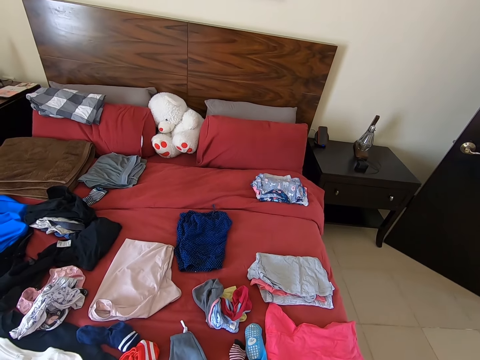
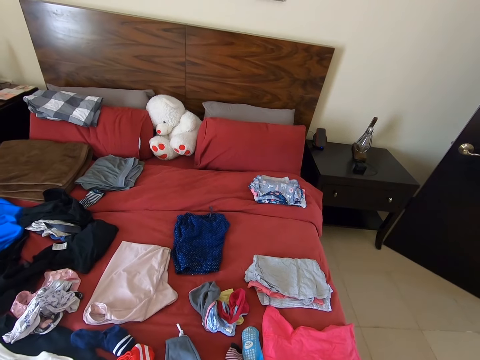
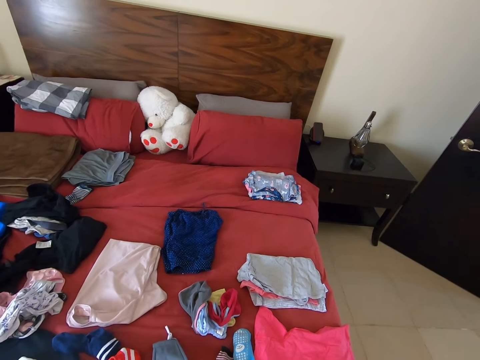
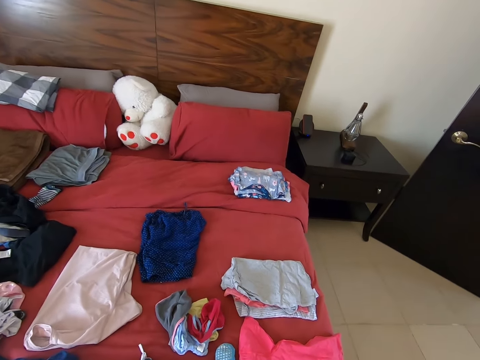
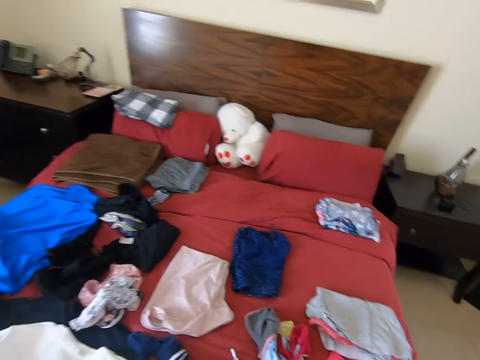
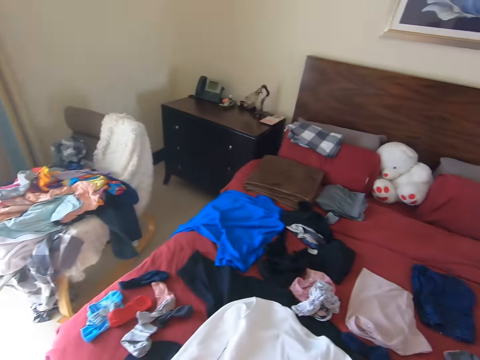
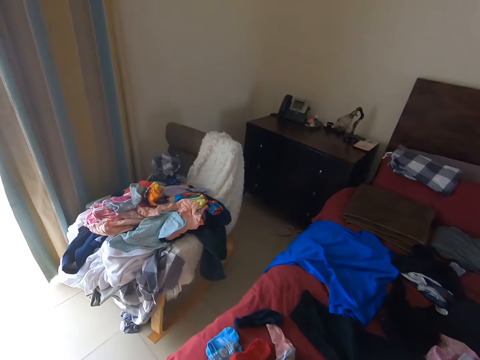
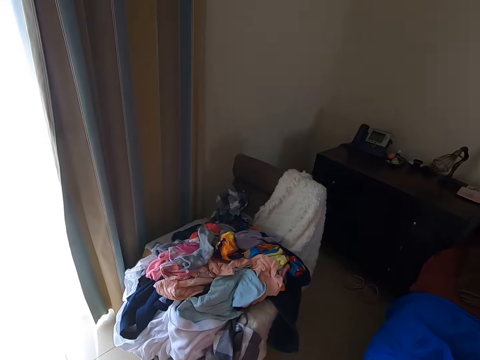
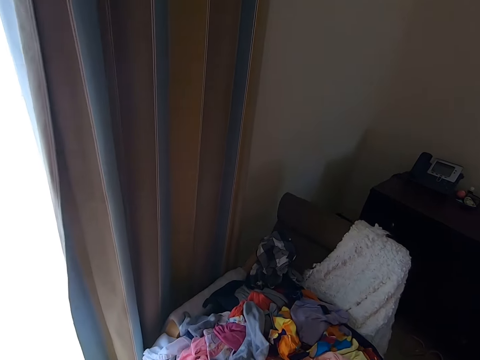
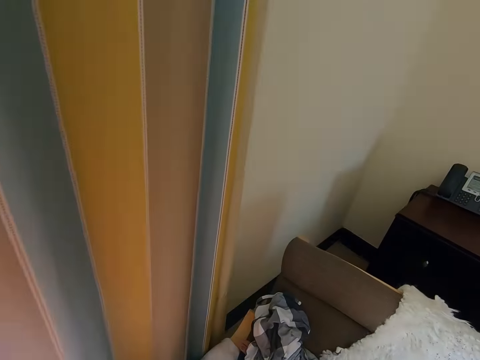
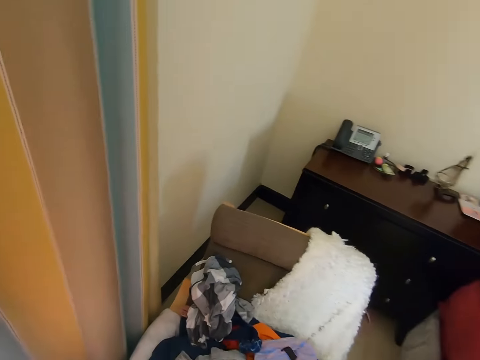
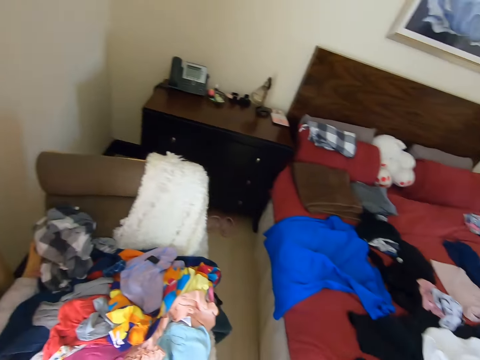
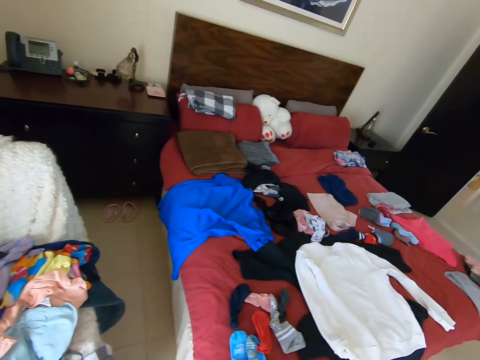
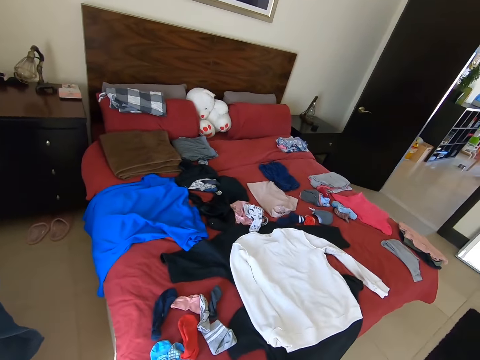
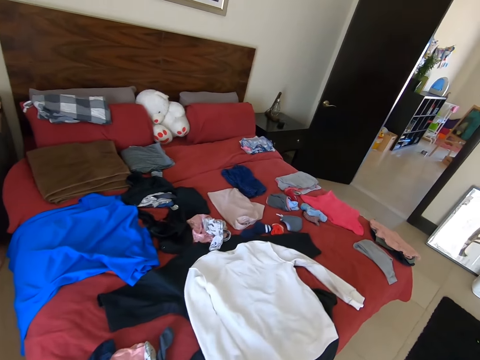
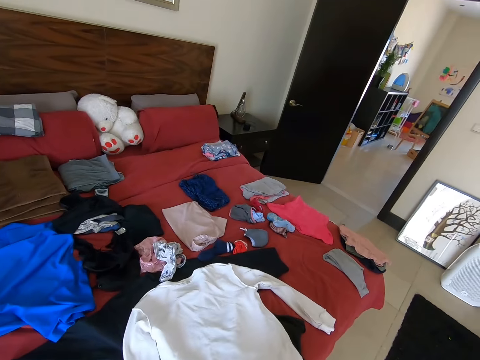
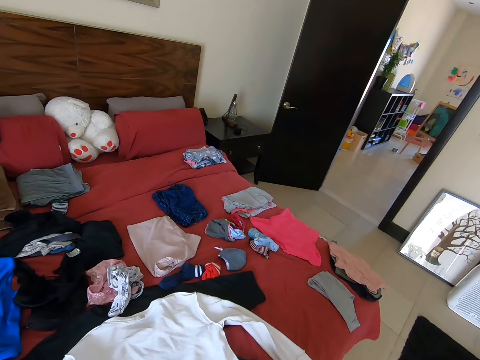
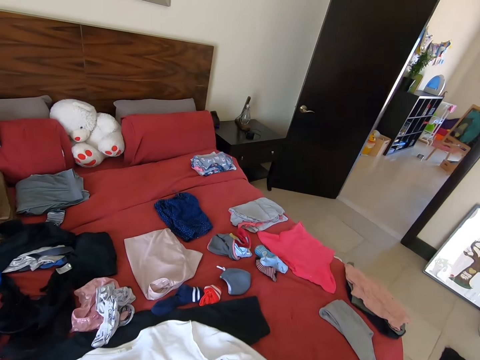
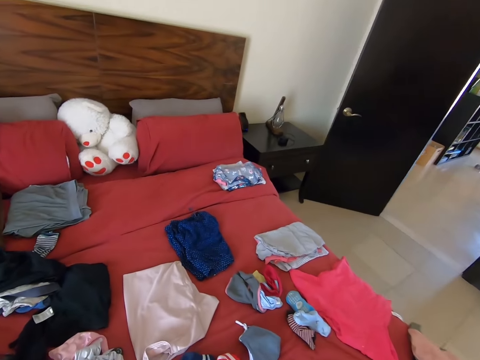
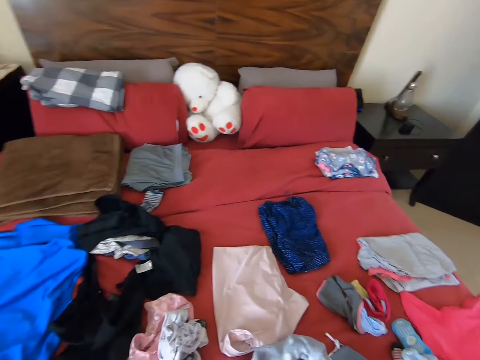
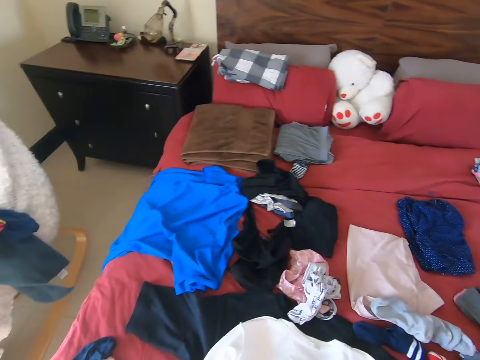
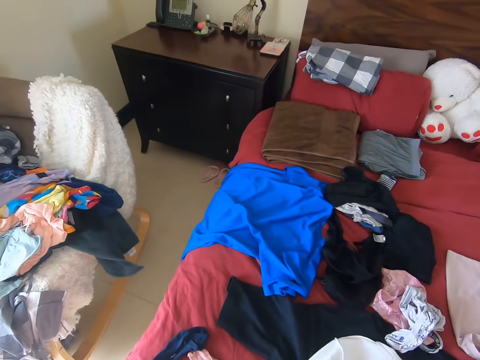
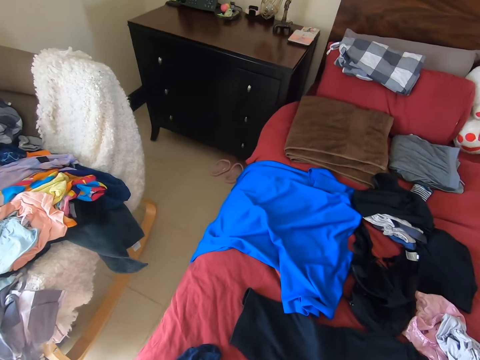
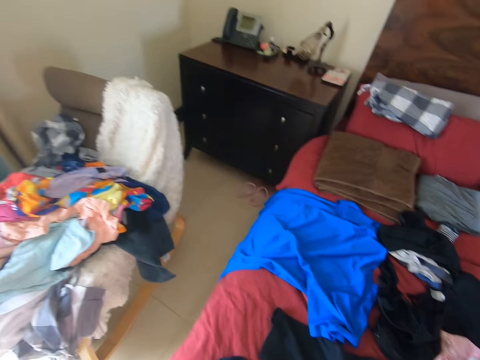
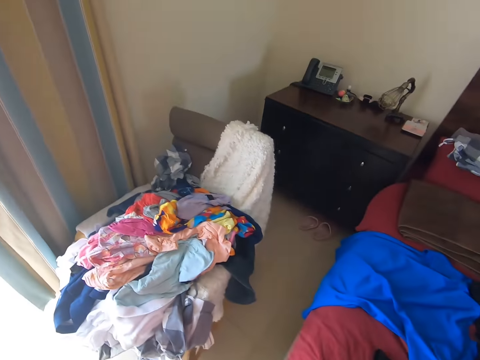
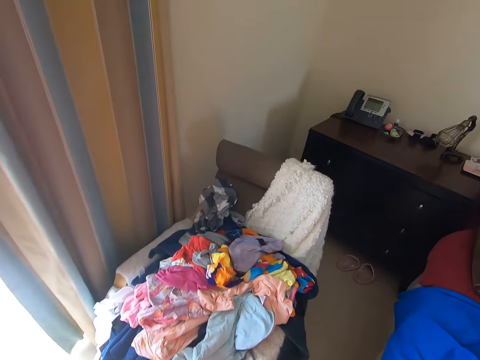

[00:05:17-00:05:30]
The camera wearer walks left. They pick up a cloth. They walk right. They put the cloth on the bed. They walk left.

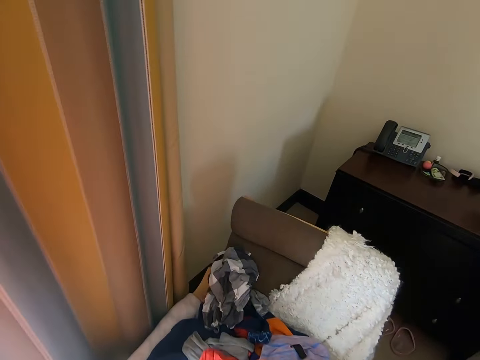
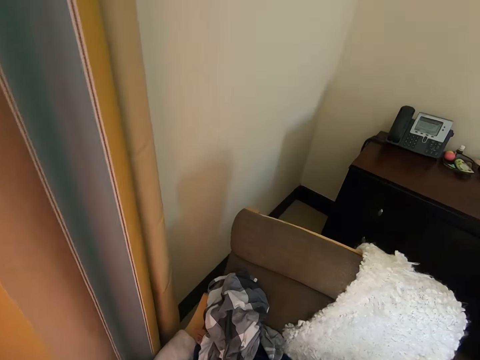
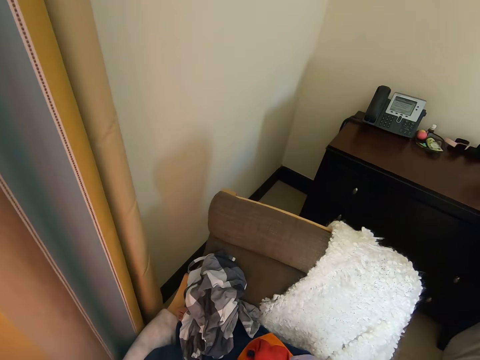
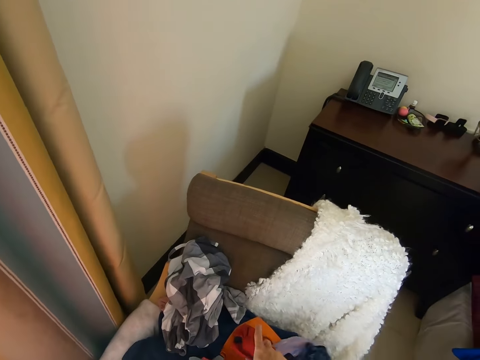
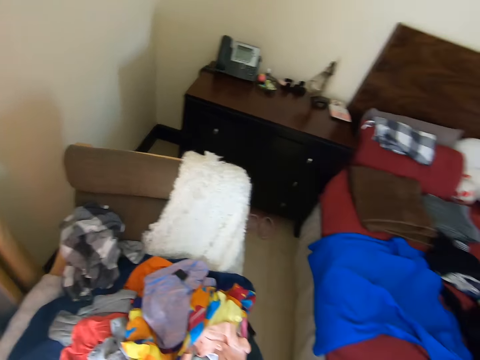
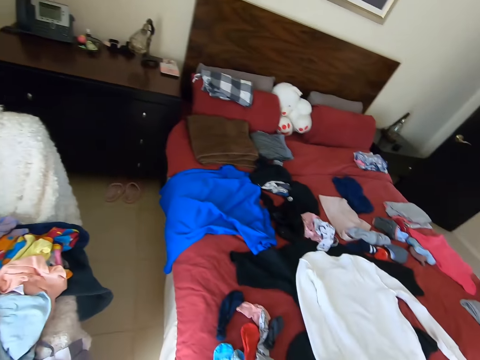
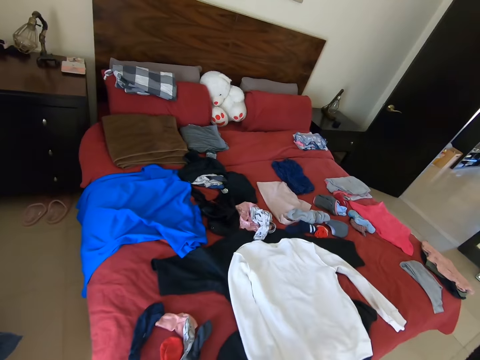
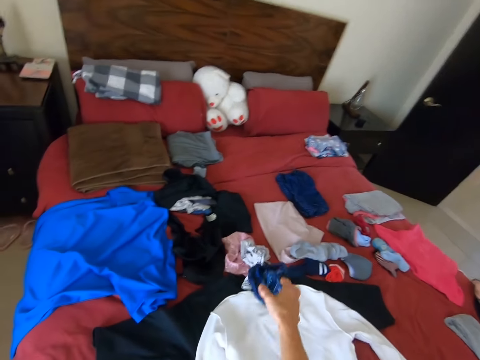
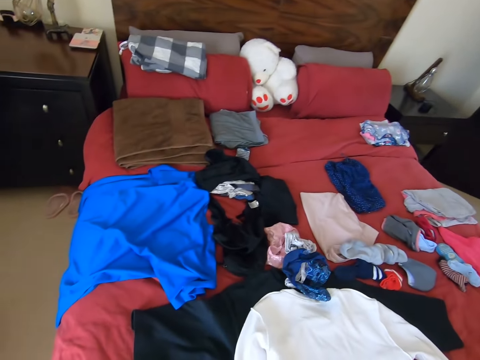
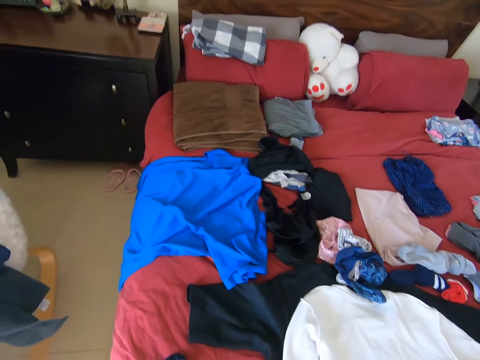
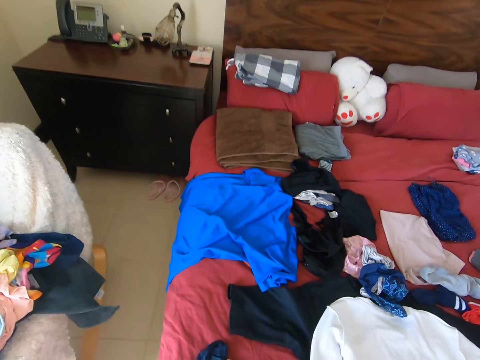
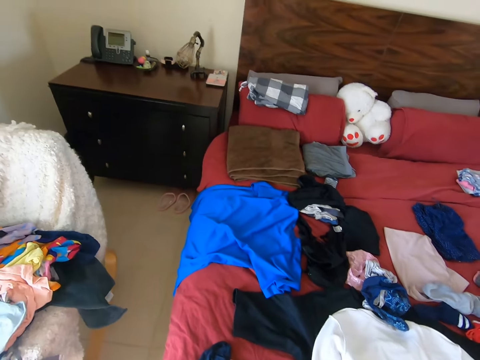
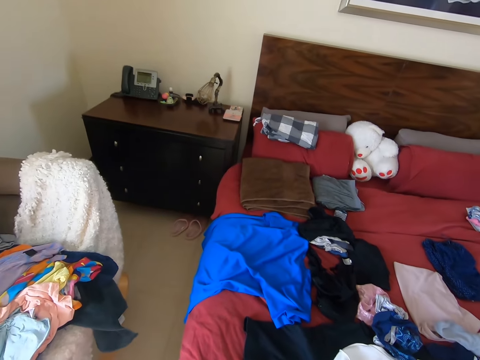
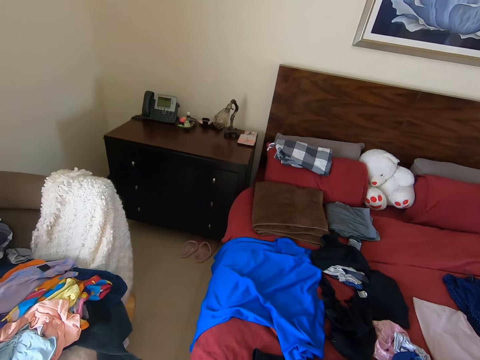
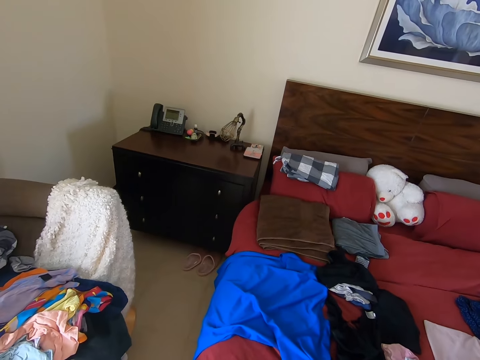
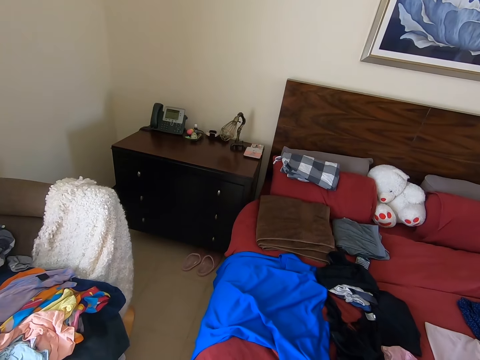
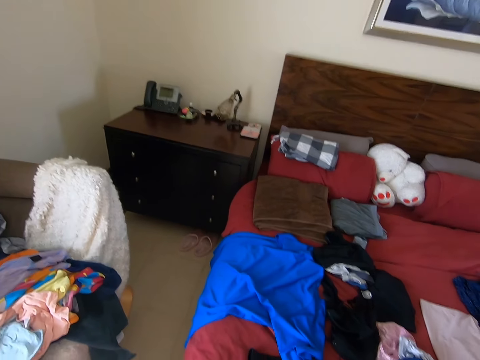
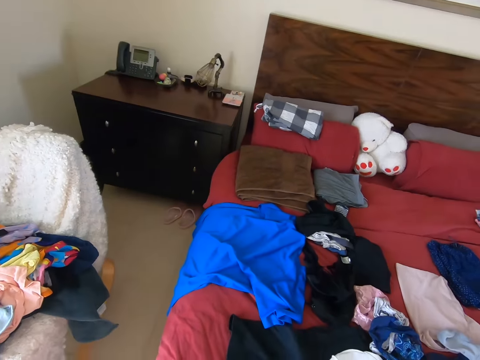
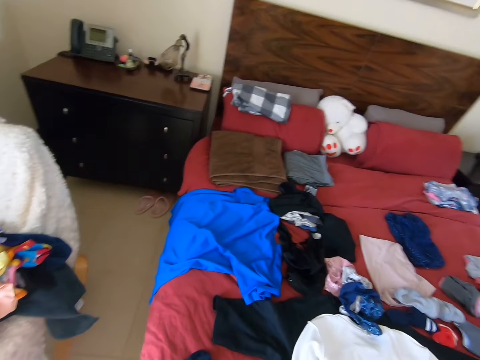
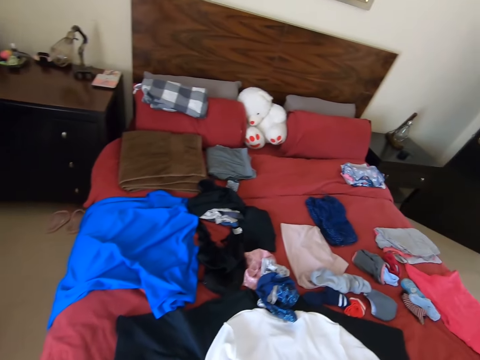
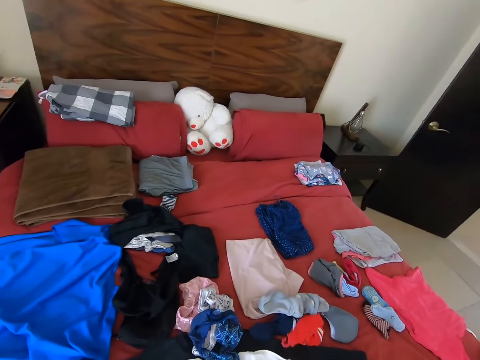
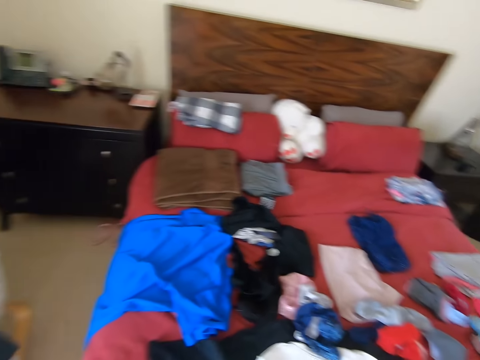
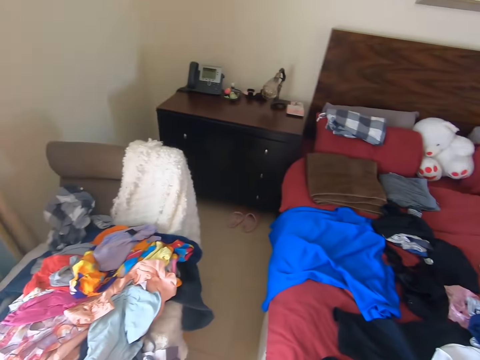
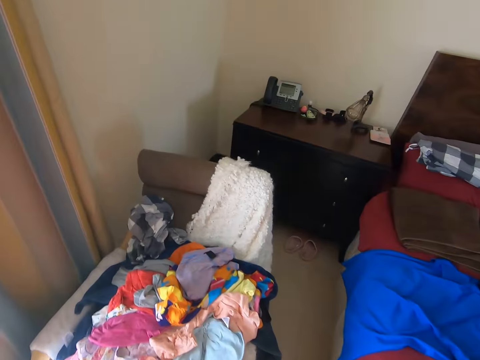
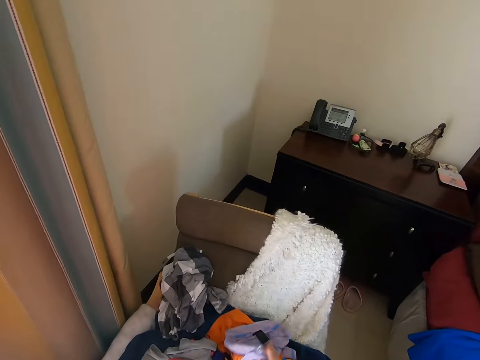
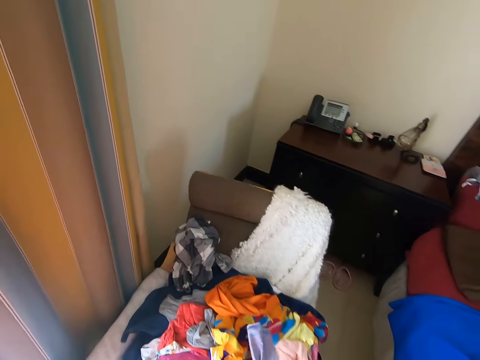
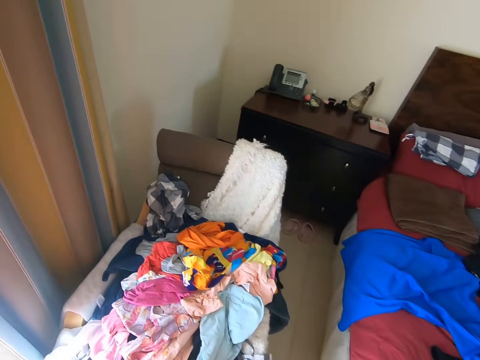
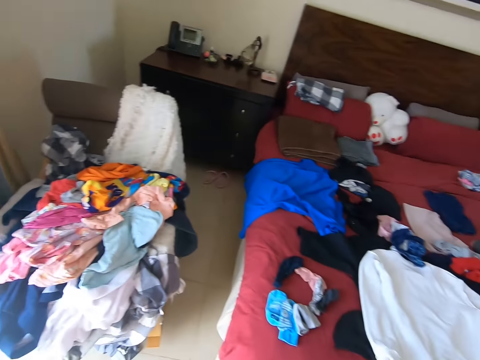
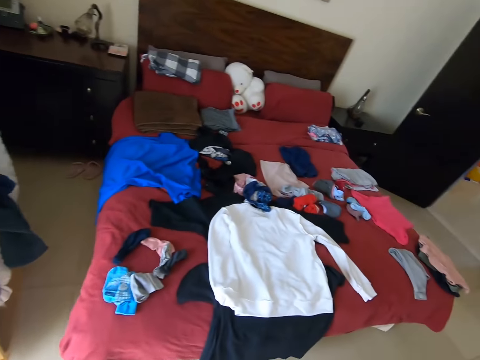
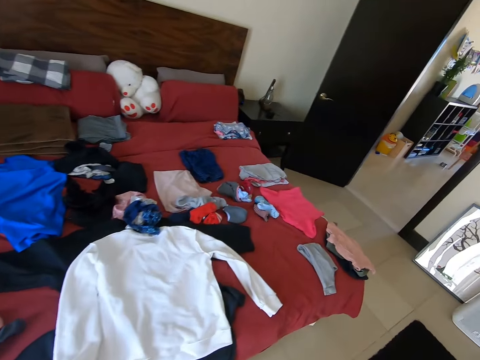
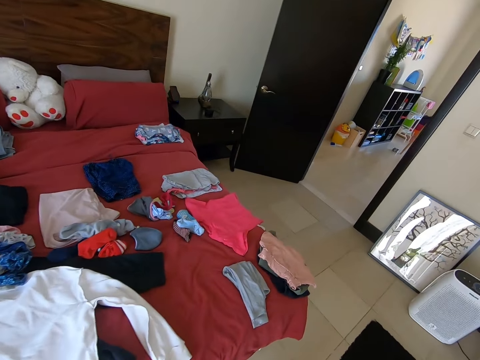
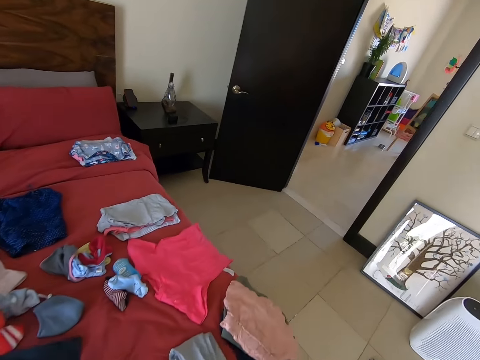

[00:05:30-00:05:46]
The camera wearer picks up a cloth. They pick up a cloth again. They walk right. They throw the cloth on the other clothes on the bed. They put the cloth on the bed. They look around. They throw the cloth on the other clothes on the bed. They pick up a cloth. They walk left. They pick up a cloth. They walk right.
